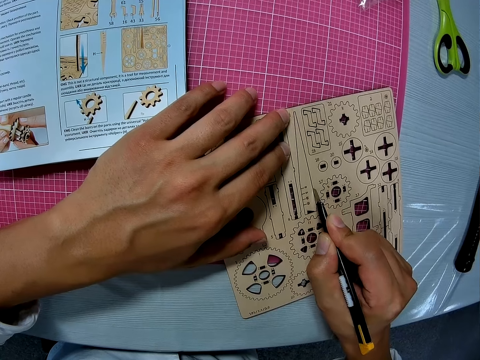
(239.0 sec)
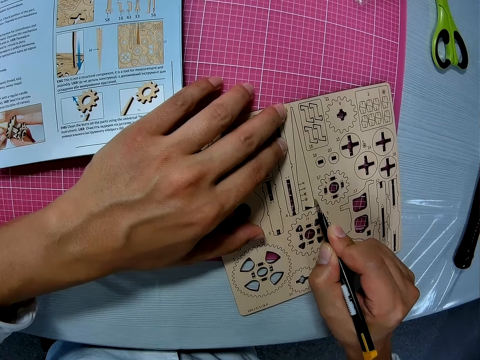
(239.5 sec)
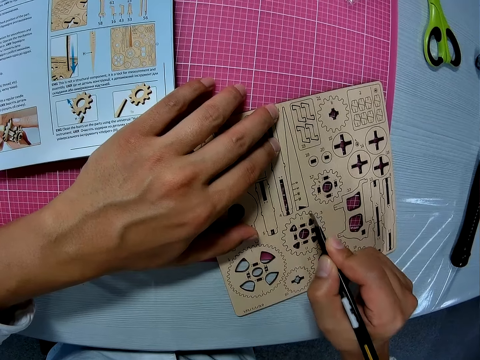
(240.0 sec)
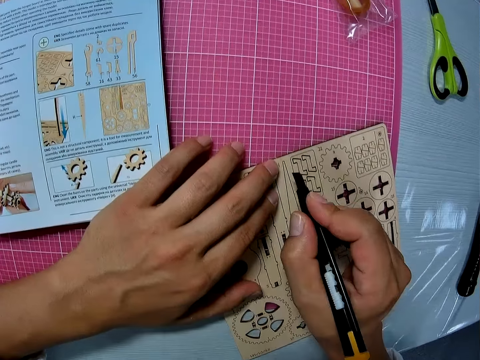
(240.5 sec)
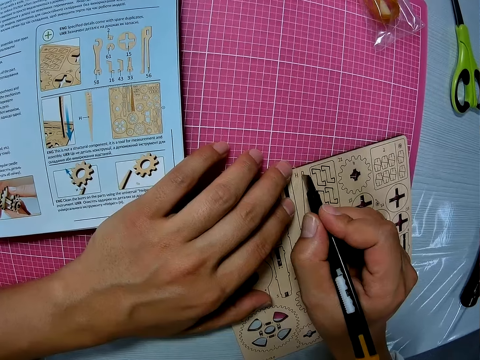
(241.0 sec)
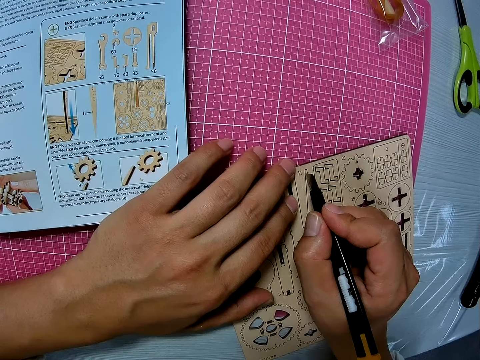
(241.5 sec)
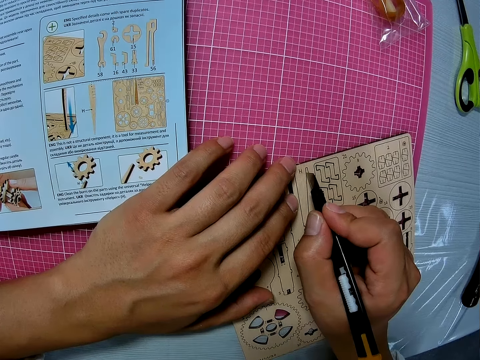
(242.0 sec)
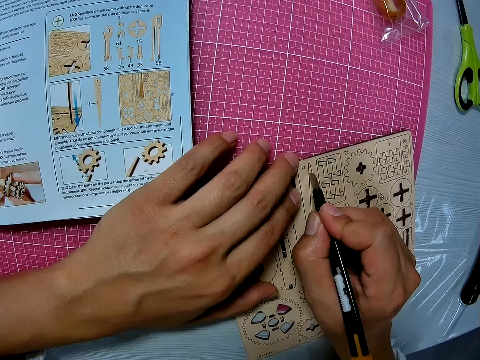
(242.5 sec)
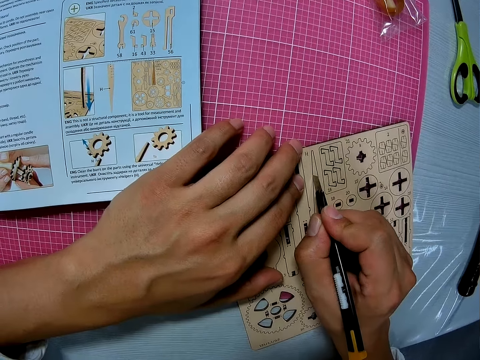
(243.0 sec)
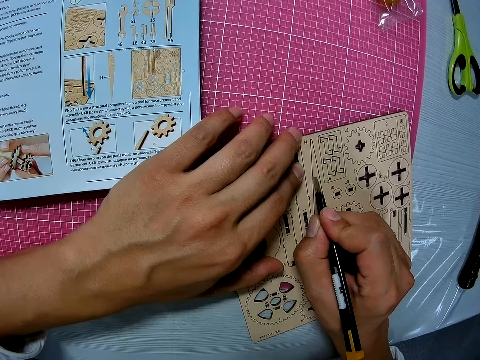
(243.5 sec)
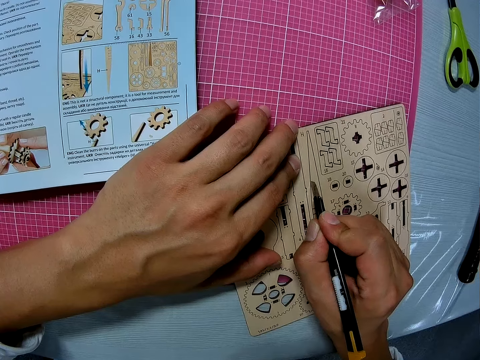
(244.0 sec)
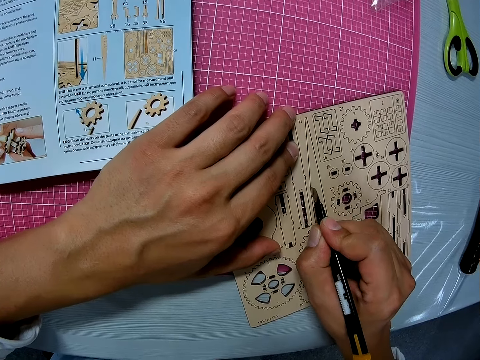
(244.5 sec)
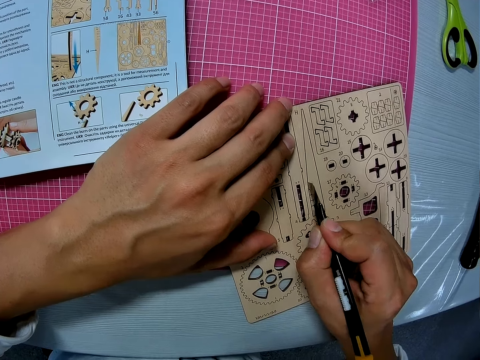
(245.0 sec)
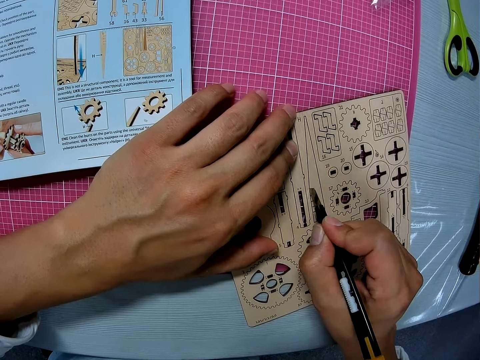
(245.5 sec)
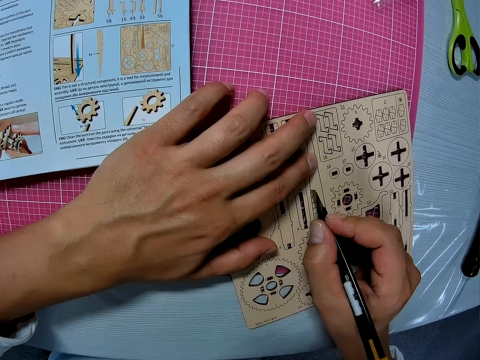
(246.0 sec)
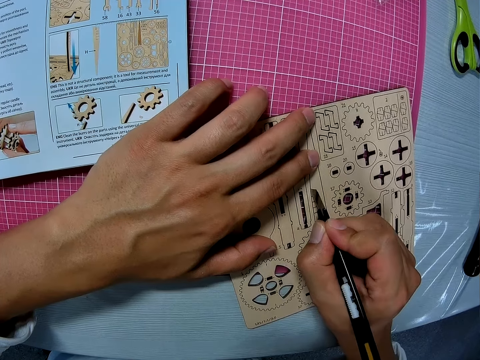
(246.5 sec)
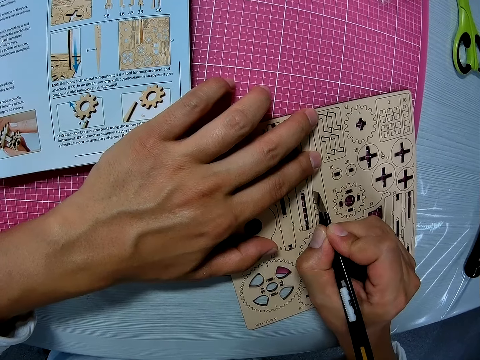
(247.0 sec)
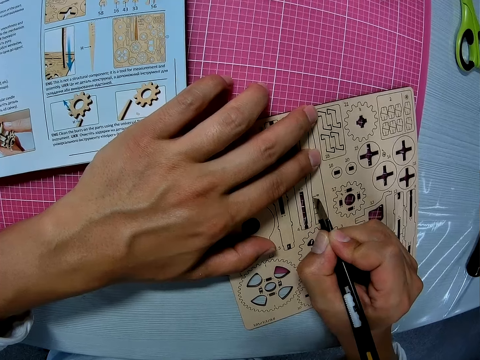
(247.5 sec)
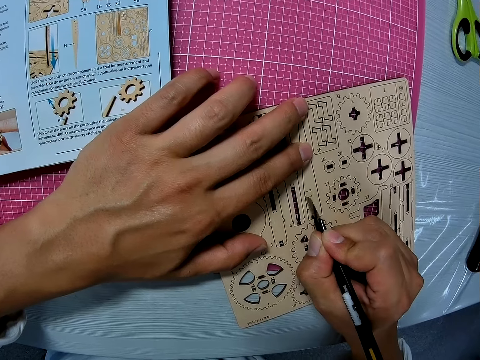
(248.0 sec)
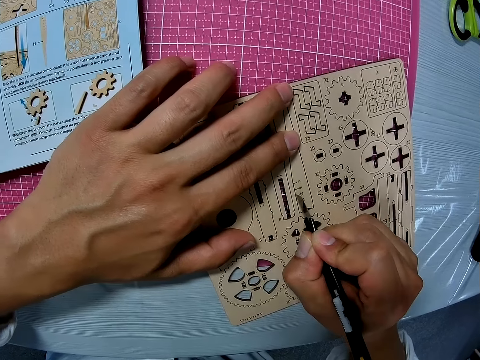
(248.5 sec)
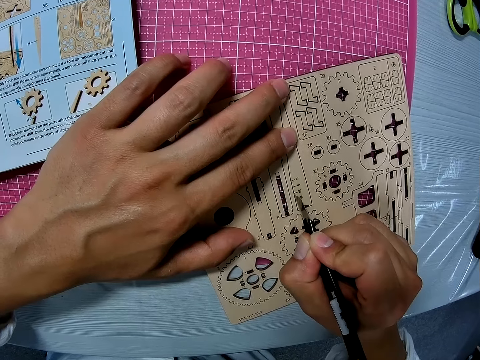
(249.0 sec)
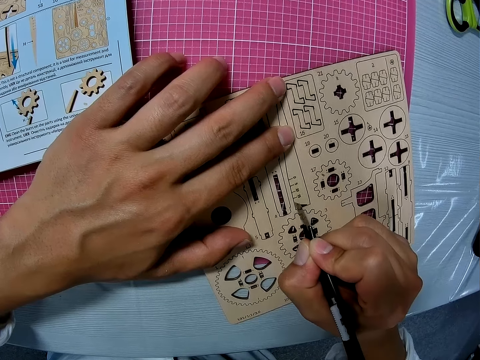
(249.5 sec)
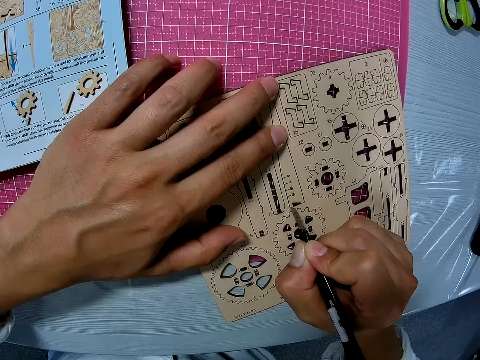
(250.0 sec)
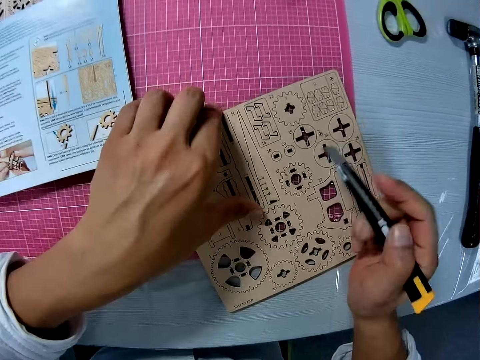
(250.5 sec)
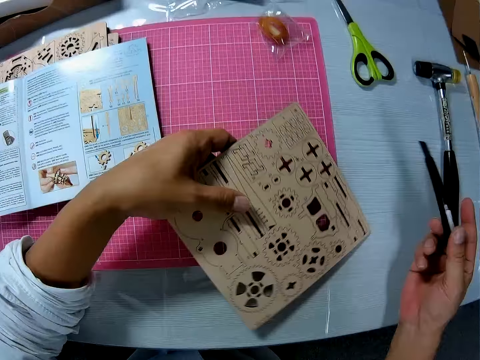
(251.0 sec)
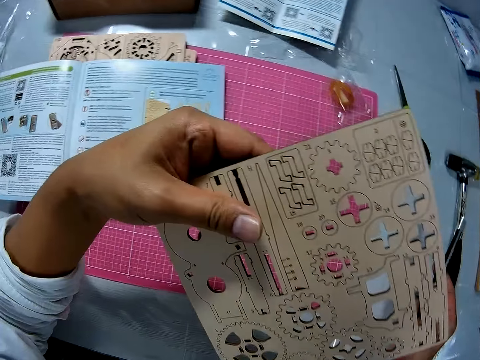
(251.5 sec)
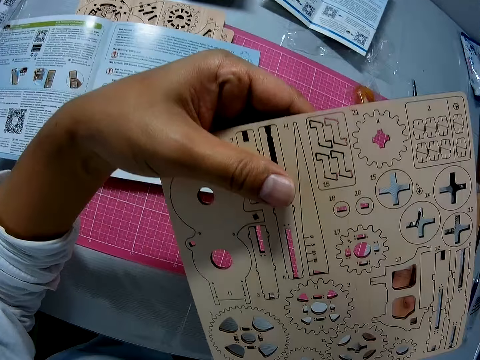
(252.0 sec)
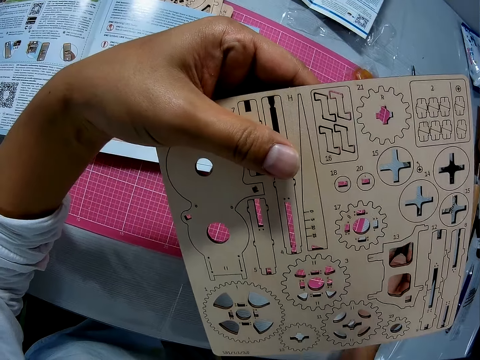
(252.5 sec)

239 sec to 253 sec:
The camera wearer moves fingers. They pick up the board from the table.

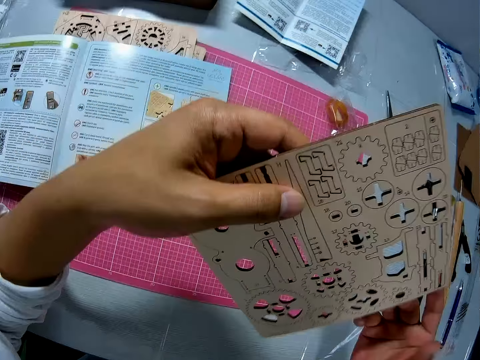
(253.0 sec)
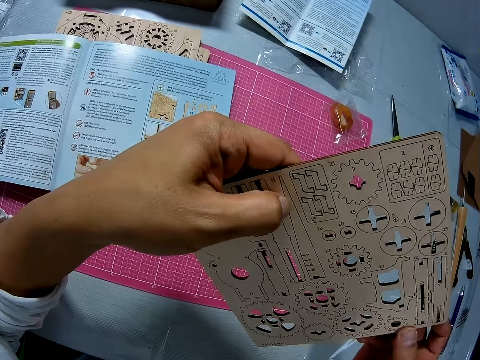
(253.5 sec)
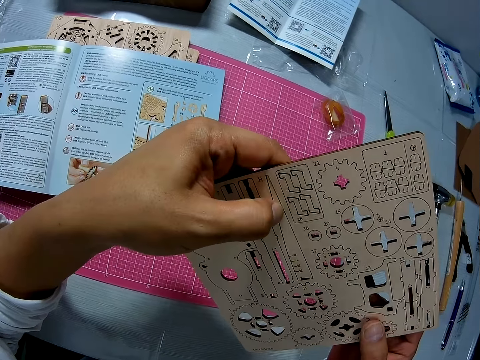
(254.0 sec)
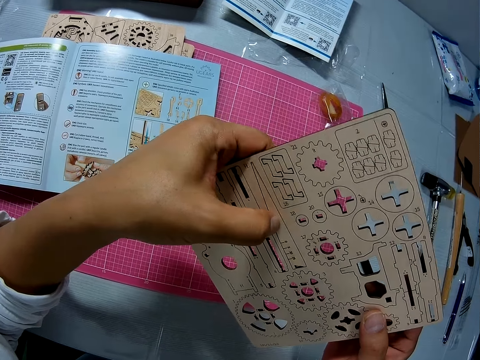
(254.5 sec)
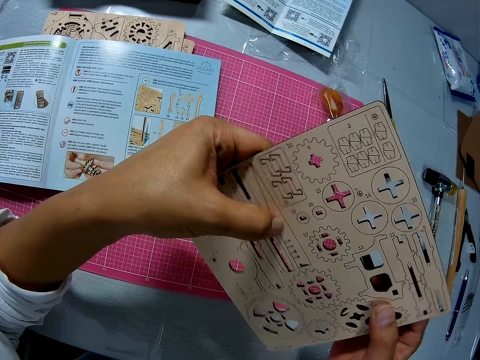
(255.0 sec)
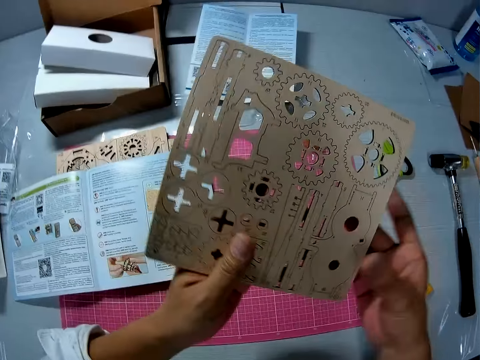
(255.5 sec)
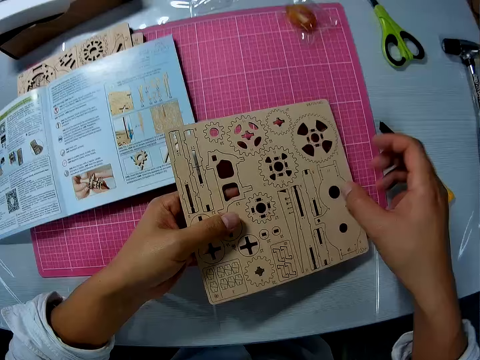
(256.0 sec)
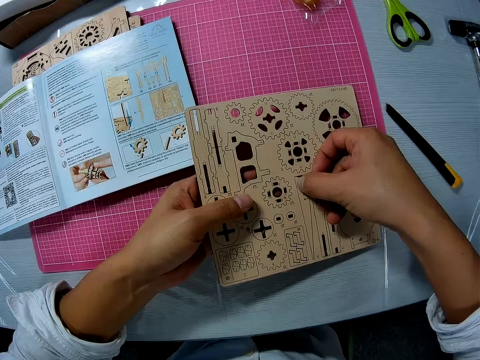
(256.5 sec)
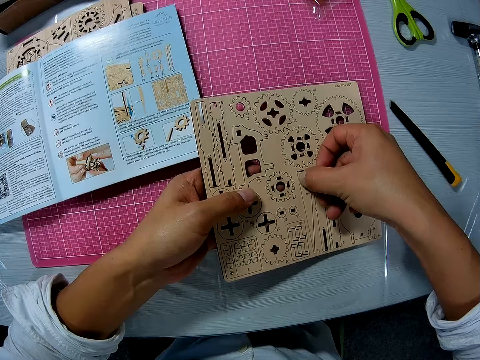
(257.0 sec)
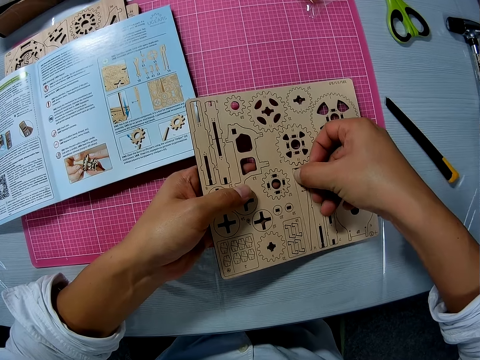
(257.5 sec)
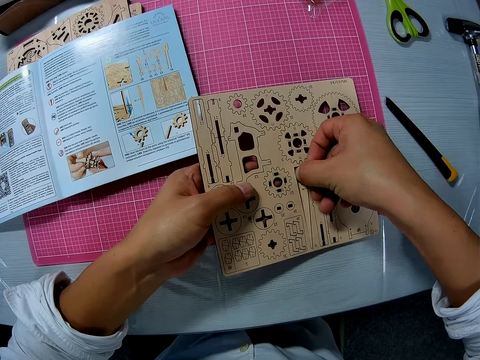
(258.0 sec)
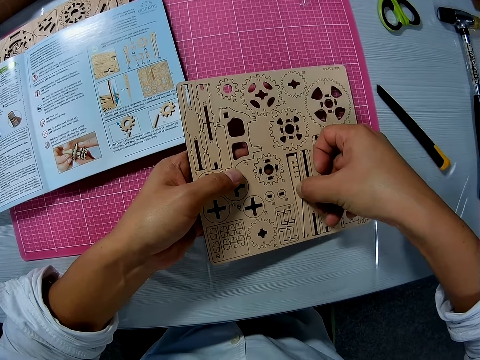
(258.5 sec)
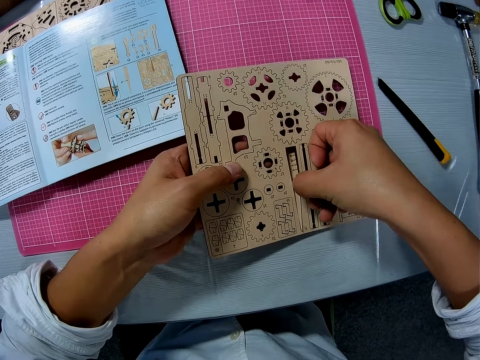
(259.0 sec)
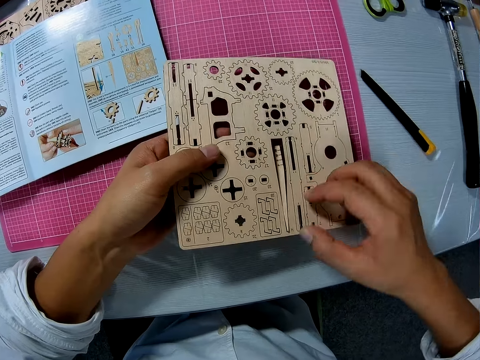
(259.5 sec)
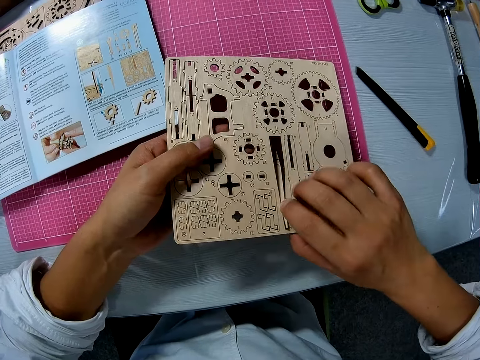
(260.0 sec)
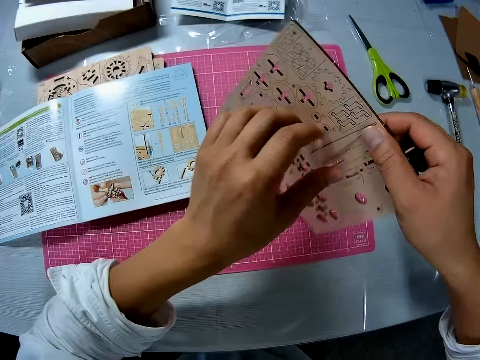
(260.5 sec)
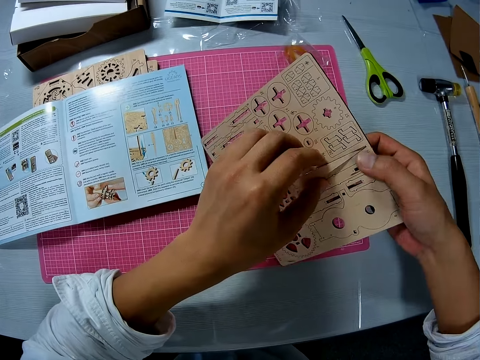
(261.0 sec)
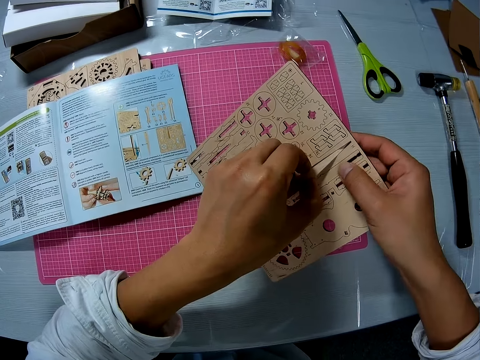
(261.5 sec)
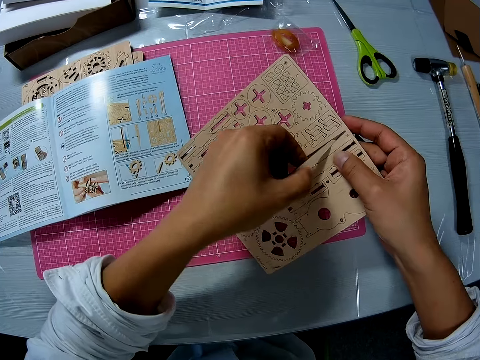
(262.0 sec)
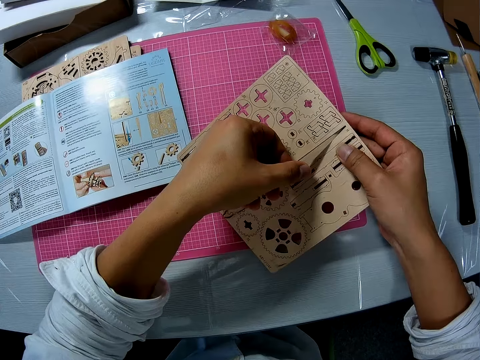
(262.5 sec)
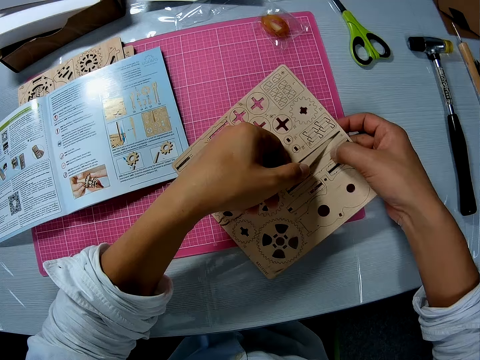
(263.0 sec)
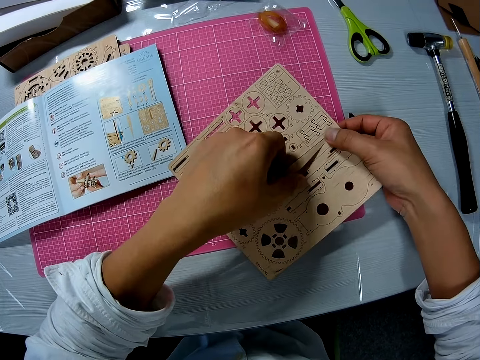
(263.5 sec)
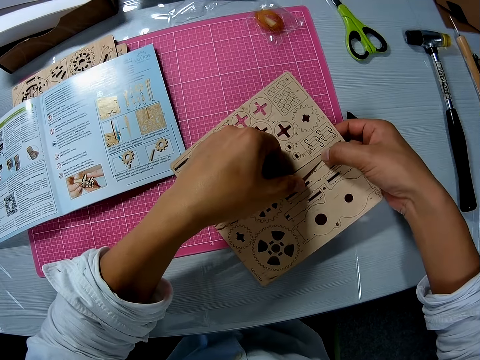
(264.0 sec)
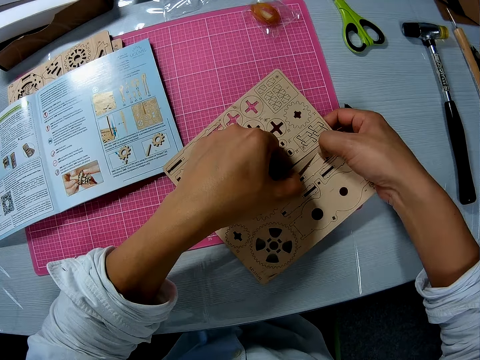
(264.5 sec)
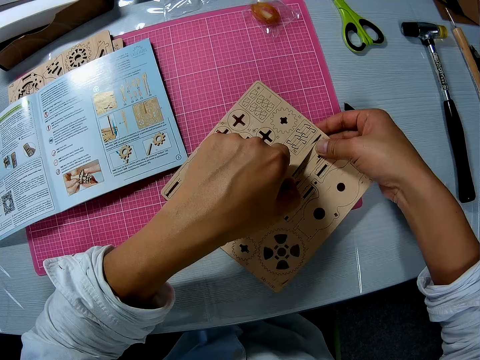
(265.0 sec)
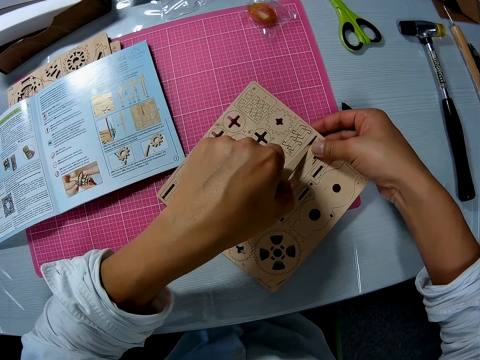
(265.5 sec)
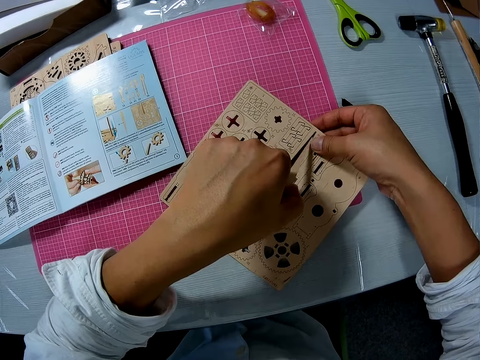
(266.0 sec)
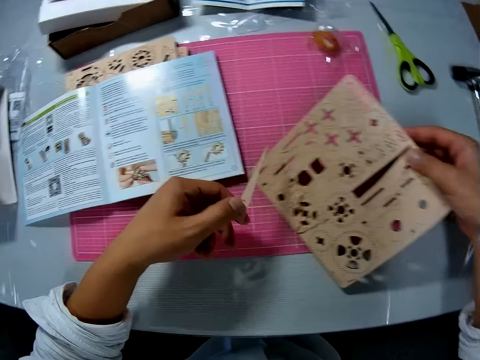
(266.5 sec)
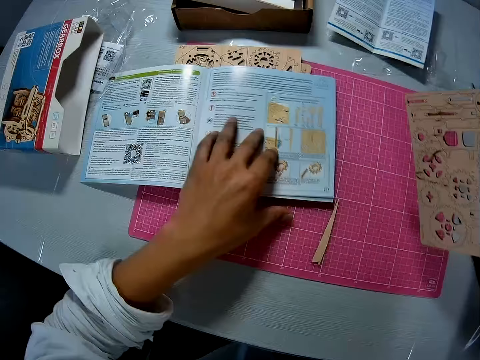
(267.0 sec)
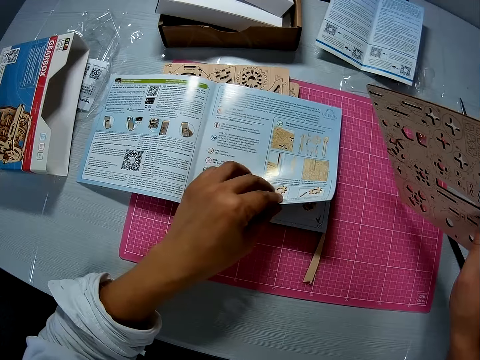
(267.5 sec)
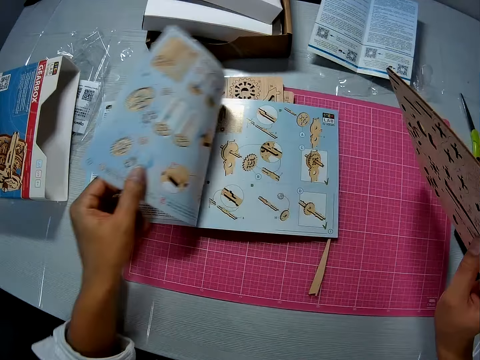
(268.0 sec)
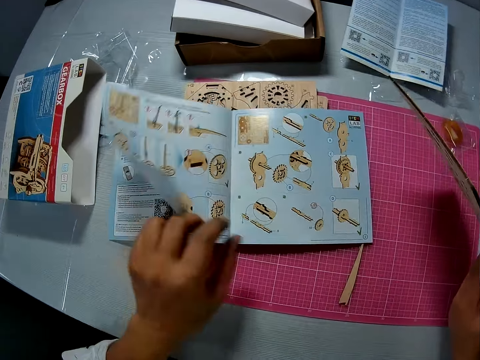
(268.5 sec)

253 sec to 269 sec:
The camera wearer drops the blade on the table. He holds the wooden board with the other hand. He detaches the marked part of the board with his fingers. He pushes the cut part on the wooden board. He turns the wooden board. He tilts the wooden board on the table. He pushes the cut part on the wooden board. He turns the wooden board. He removes the cut part. He moves the wooden board. He drops the detached part of the board on the table mat. He opens the manual. He flips a page of the instruction manual.
